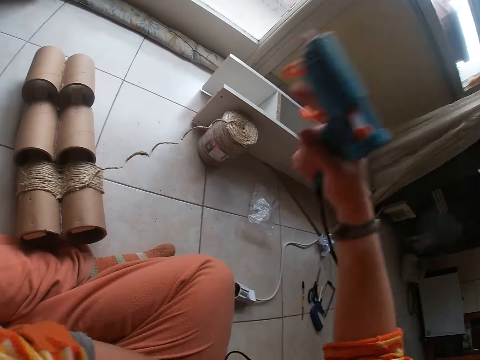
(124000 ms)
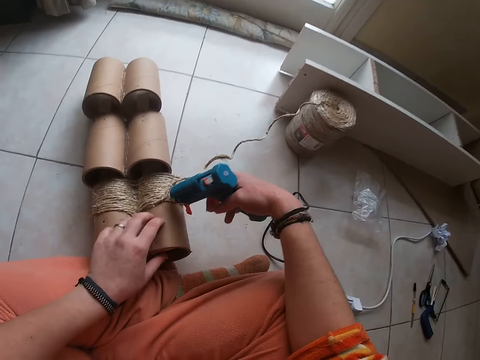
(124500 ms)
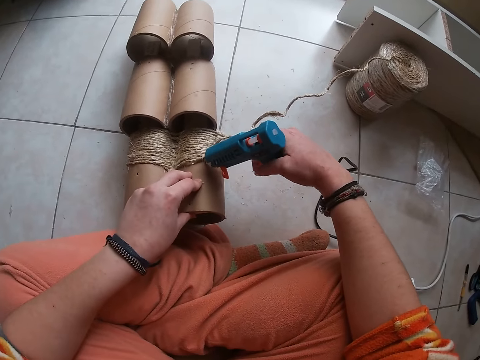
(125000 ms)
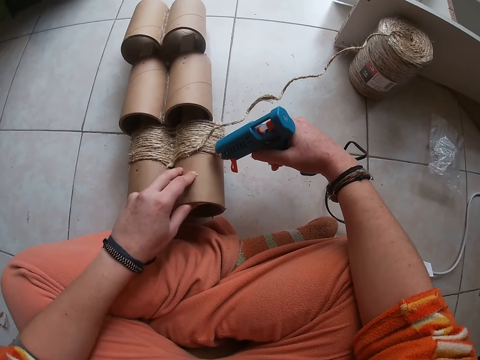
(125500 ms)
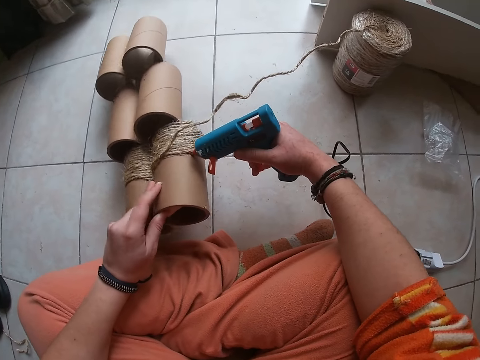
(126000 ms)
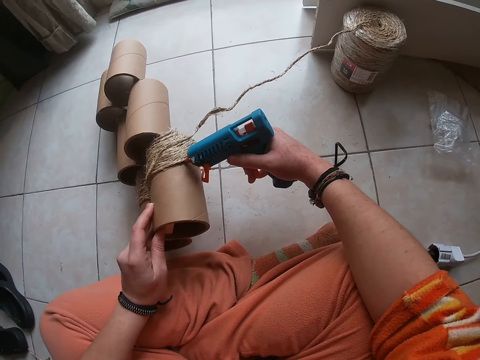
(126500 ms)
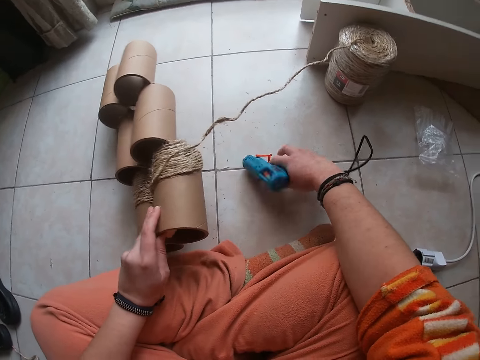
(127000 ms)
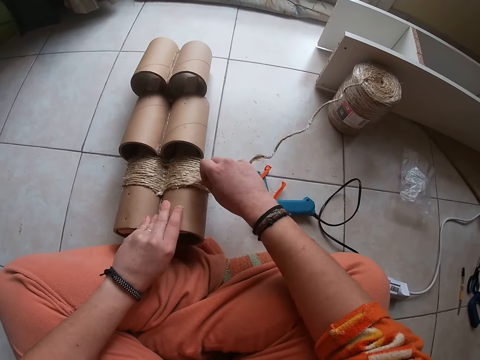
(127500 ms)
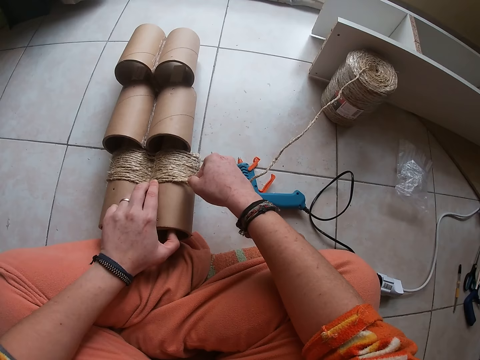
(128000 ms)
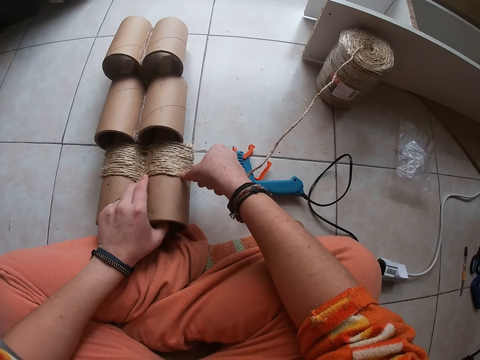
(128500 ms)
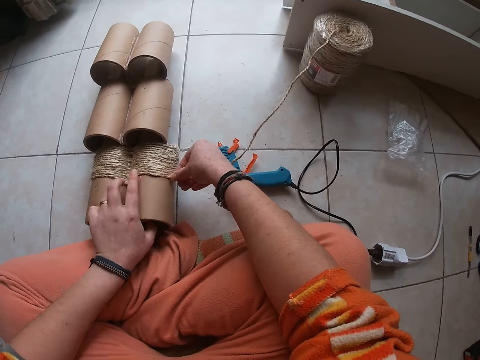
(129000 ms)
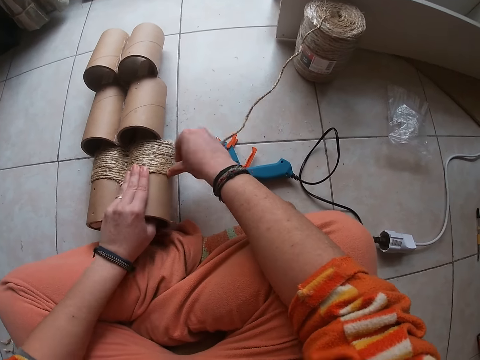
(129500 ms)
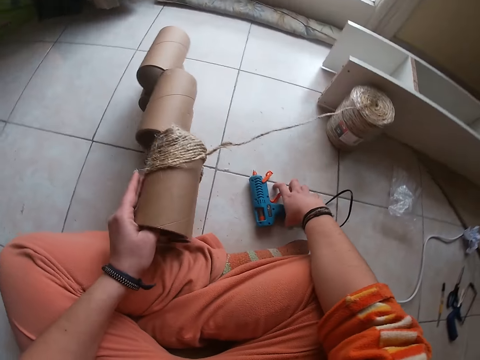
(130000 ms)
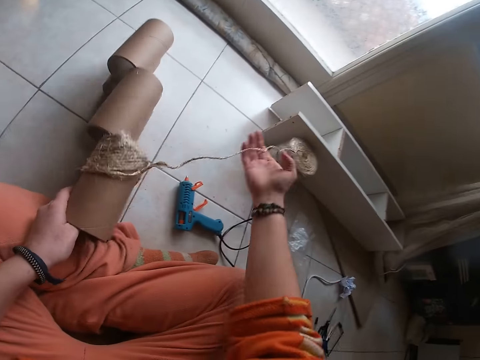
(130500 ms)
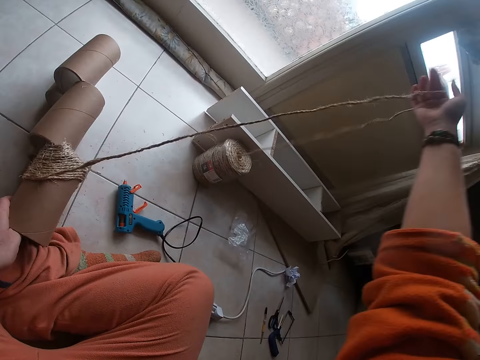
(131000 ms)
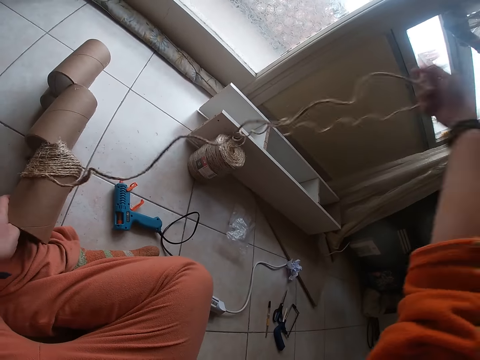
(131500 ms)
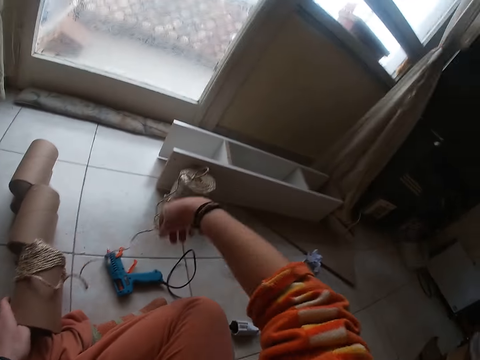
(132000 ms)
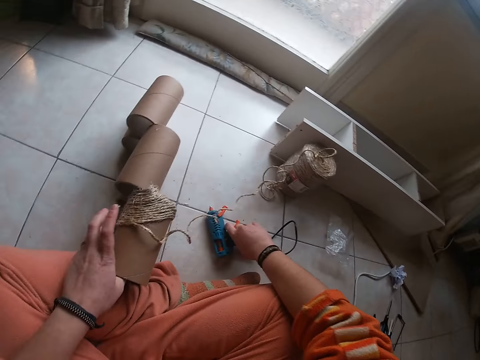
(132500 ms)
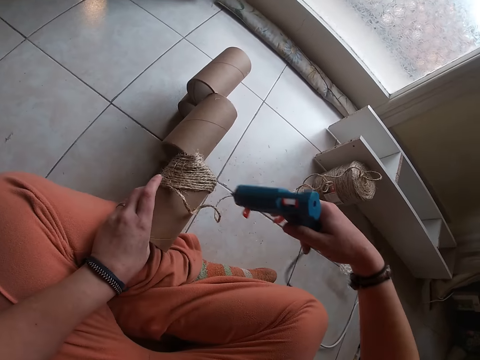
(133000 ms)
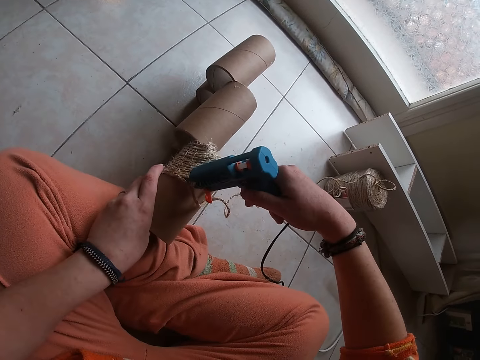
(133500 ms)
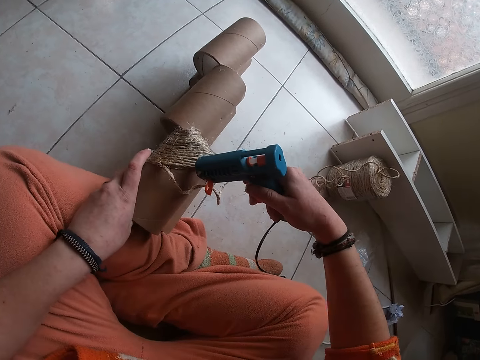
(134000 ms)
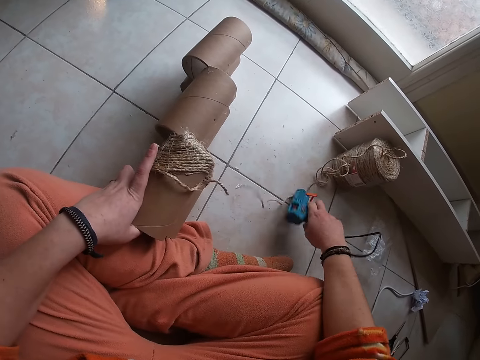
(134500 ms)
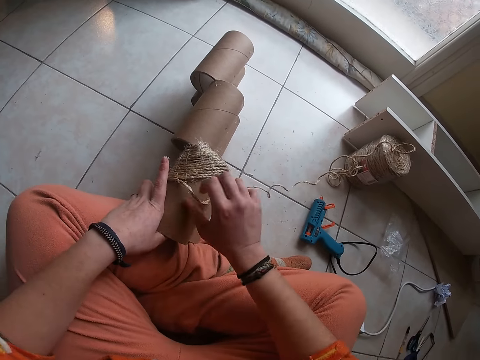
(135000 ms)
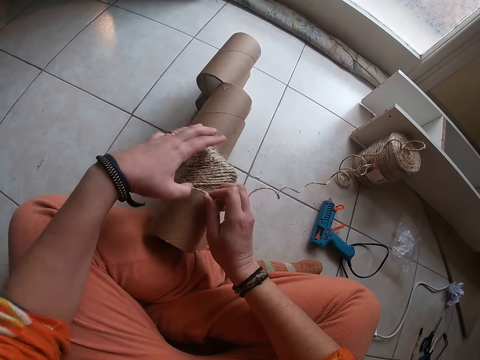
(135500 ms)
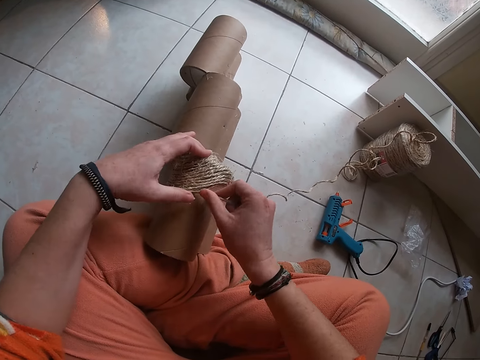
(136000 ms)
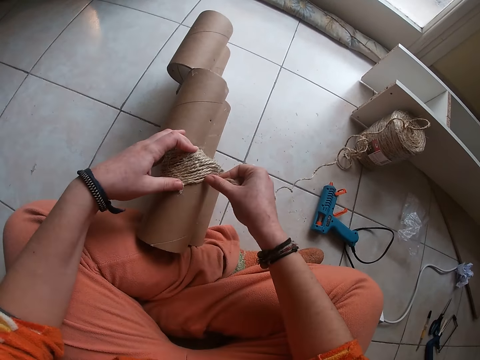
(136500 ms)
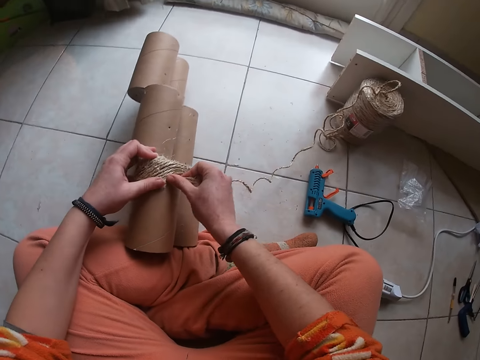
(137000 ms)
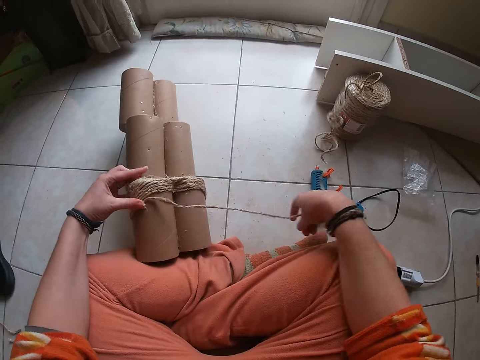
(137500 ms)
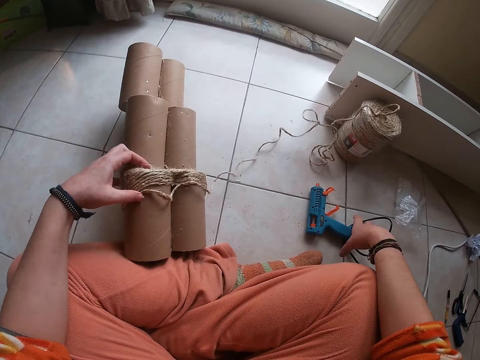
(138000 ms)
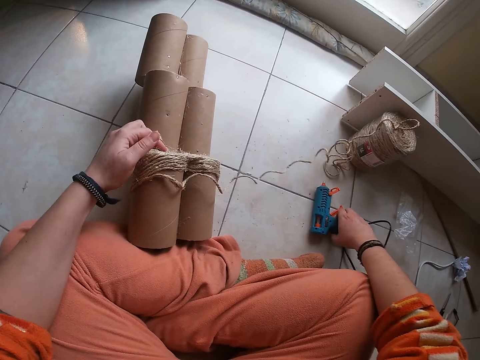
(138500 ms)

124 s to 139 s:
The camera wearer adjusts the cord of the hot glue gun with her left hand. She stretches the glue gun cable. She applies glue on the craft or structure with the hot glue gun in her right hand. She tilts the craft on the floor with her left hand. She drops the hot glue gun on the floor with her right hand. She presses the wires on the craft with her fingers. She attaches the thread in the glue on the structure. She takes the craft from the floor with her left hand. She touches the hot glue gun on the floor with her right hand. She holds the glue gun on the floor. She adjusts the wires on the craft with her right hand. She stretches the structure thread. She picks up the hot glue gun on the floor with her right hand. She applies glue on the craft with the hot glue gun in her right hand. She drops the hot glue gun on the floor with her right hand. She presses the wires on the craft with her fingers. She attaches the thread in the glue on the structure. She adjusts the wires on the craft with her right hand. She picks up the hot glue gun on the floor with her right hand.

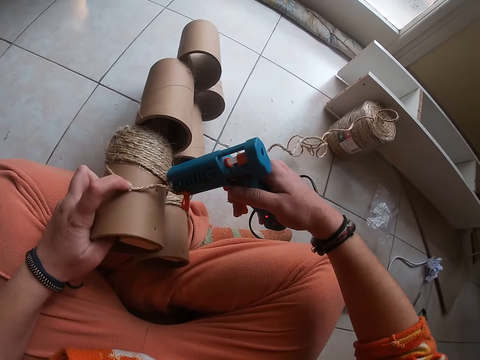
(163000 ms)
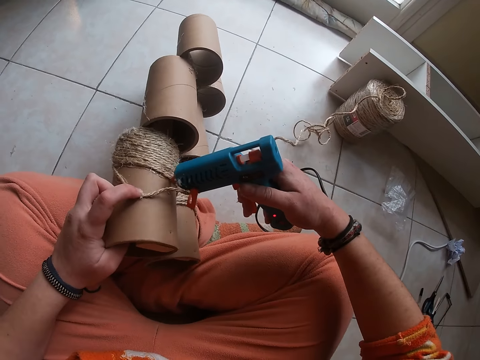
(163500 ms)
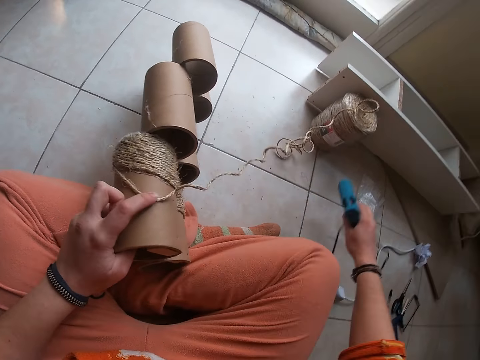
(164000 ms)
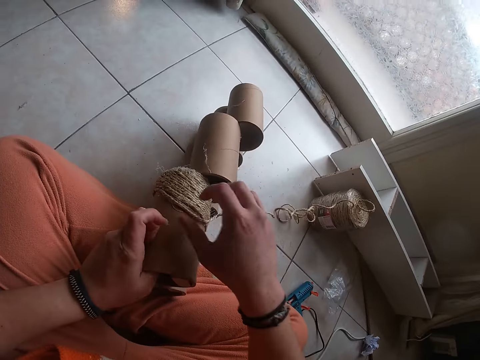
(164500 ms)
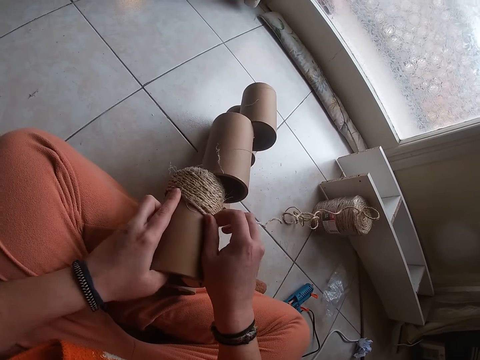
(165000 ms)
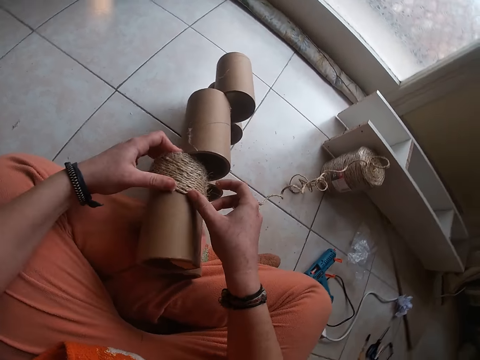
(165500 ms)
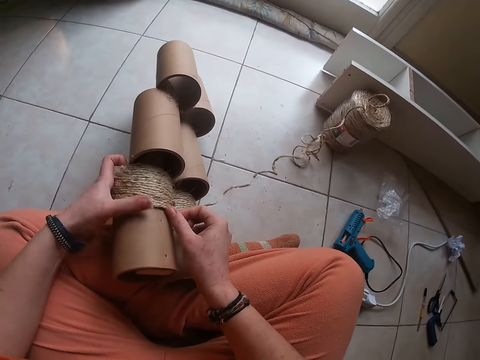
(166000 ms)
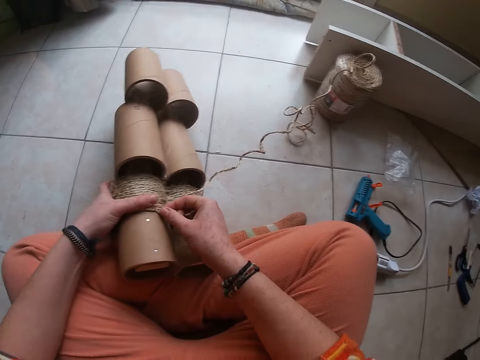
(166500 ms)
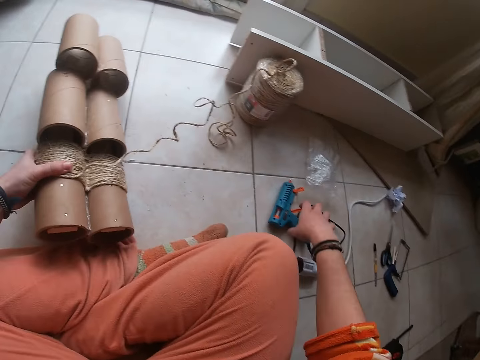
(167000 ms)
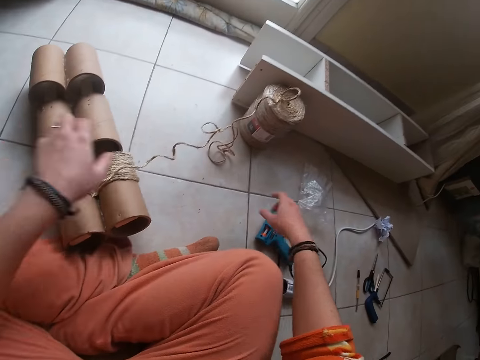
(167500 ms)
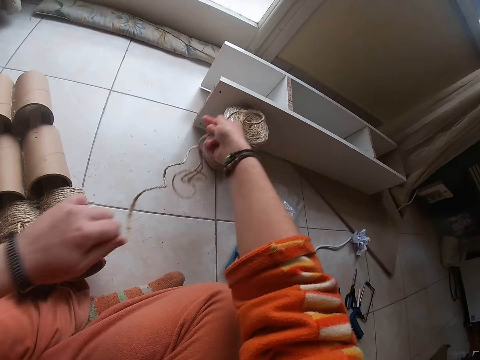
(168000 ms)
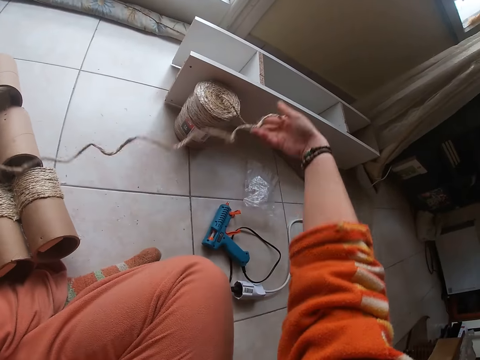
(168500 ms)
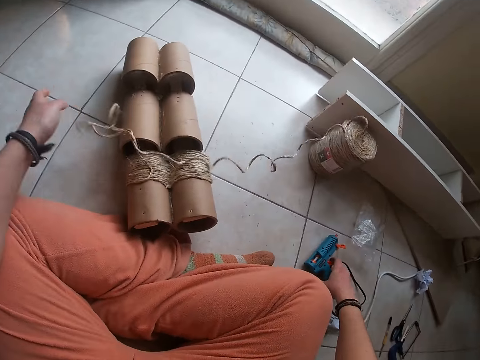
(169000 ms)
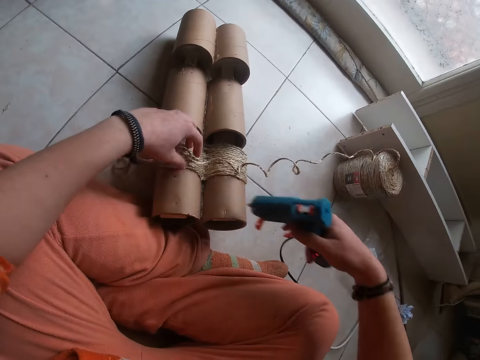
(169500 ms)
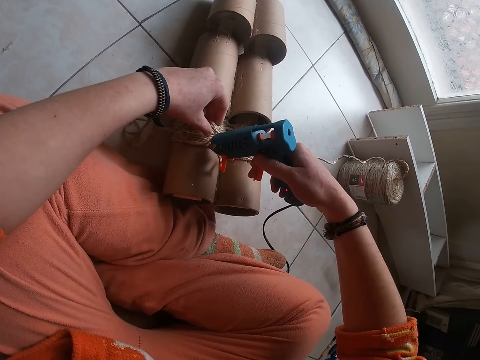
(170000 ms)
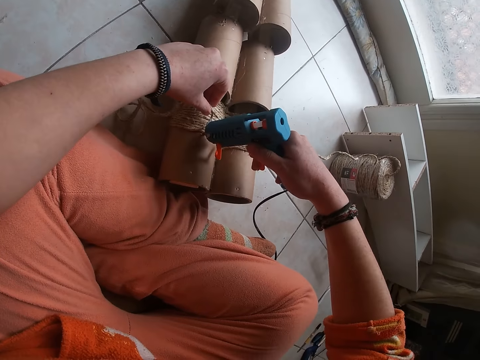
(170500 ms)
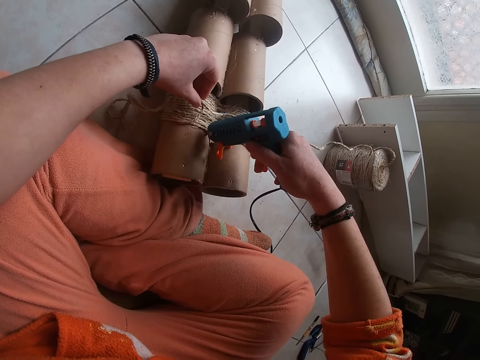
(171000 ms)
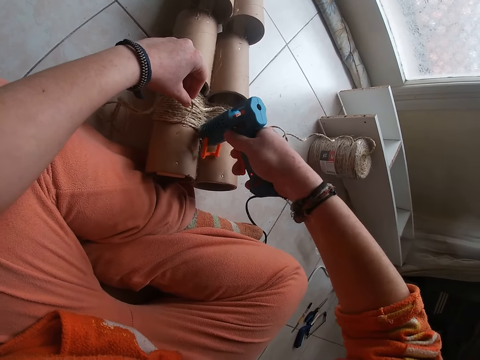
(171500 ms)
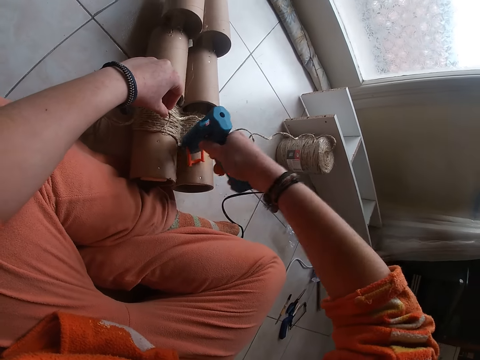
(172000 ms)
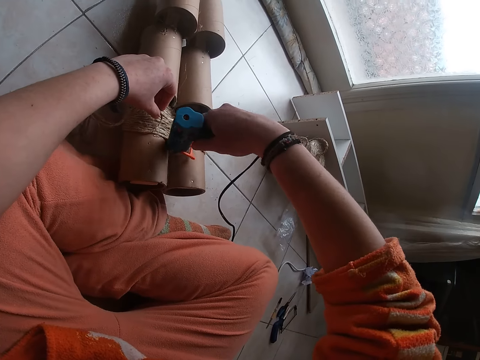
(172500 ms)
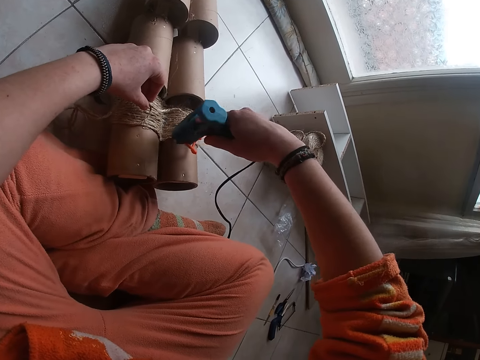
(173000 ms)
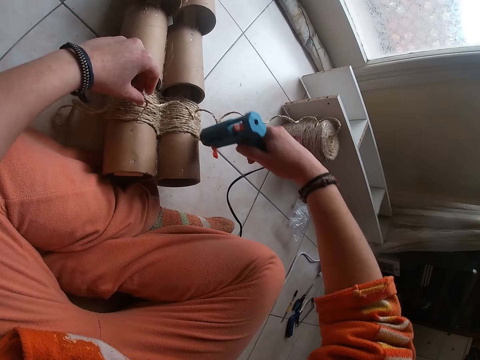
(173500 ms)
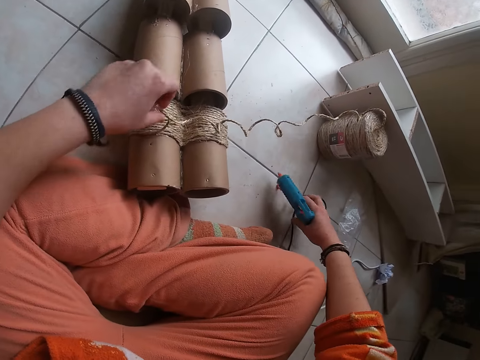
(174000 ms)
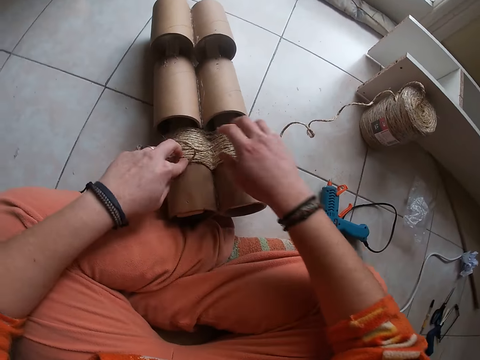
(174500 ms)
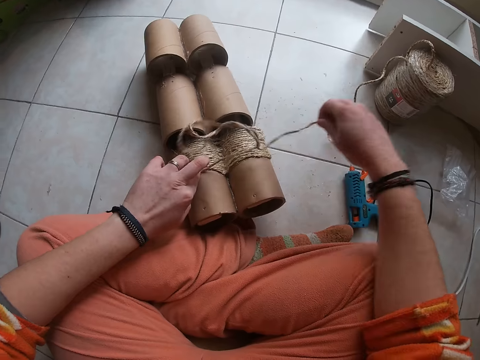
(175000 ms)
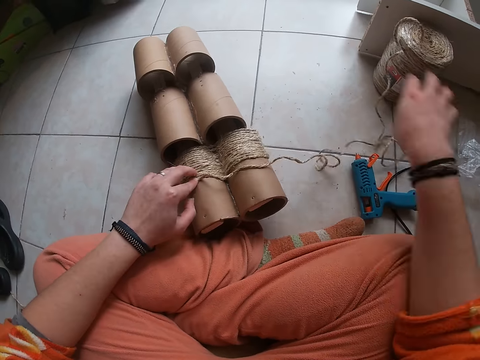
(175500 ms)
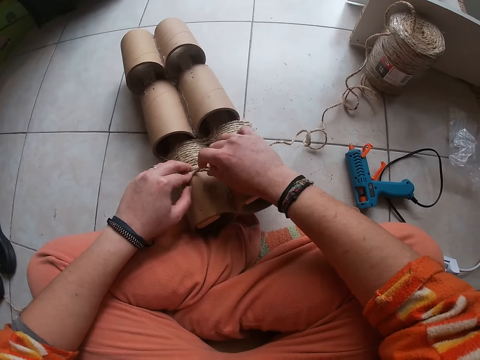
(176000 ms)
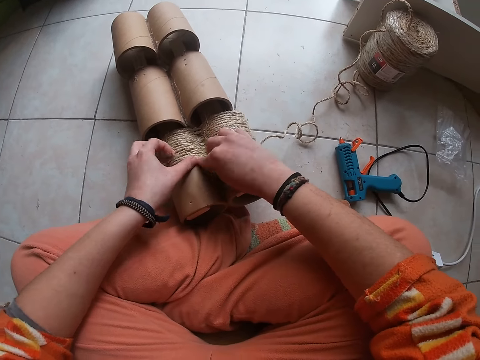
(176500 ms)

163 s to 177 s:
The camera wearer drops the hot glue gun on the floor with her left hand. She presses the wires on the craft or structure with her fingers. She attaches the thread in the glue on the structure. She moves the craft to the floor with her left hand. She touches the hot glue gun on the floor with her right hand. She holds the glue gun on the floor. She stretches the wires in the craft with her hands. She picks up the hot glue gun on the floor with her right hand. She applies glue on the craft with the hot glue gun with her right hand. She drops the hot glue gun on the floor with her right hand. She presses the wires on the craft with her fingers. She stretches the structure thread. She attaches the thread in the glue on the structure.
